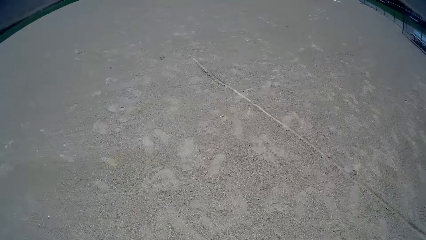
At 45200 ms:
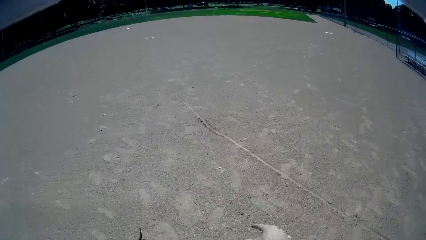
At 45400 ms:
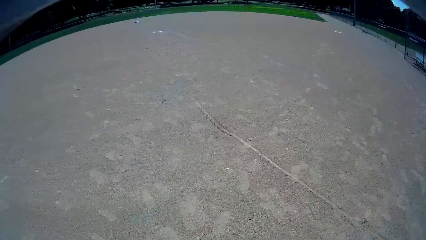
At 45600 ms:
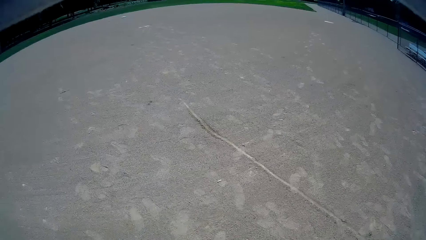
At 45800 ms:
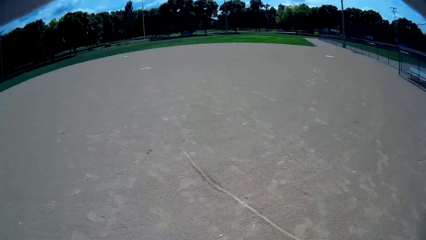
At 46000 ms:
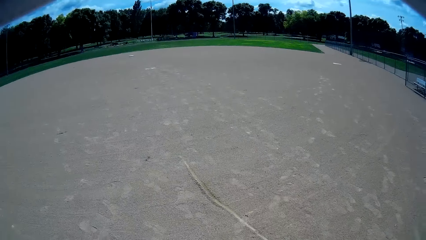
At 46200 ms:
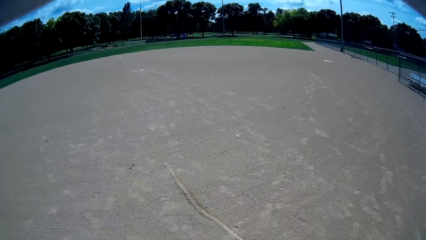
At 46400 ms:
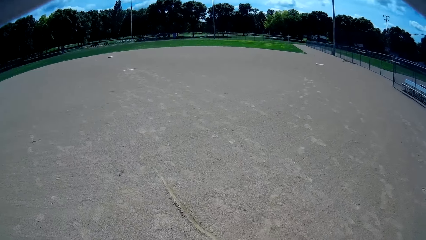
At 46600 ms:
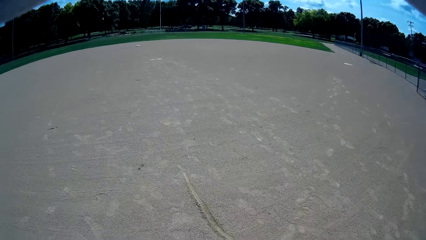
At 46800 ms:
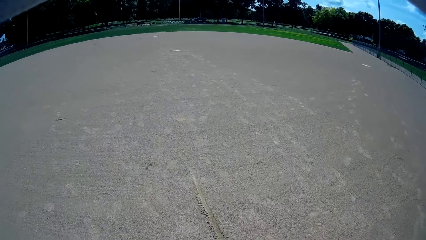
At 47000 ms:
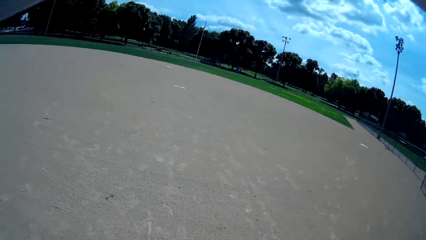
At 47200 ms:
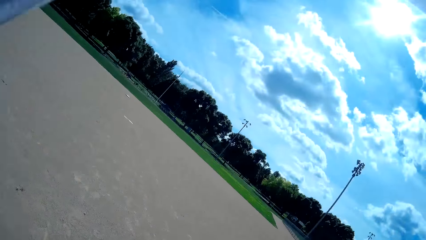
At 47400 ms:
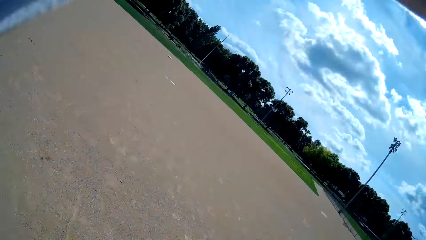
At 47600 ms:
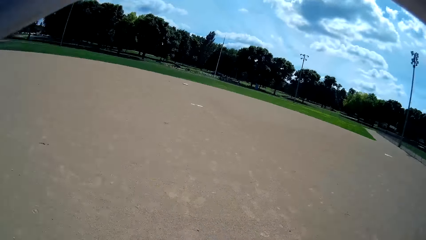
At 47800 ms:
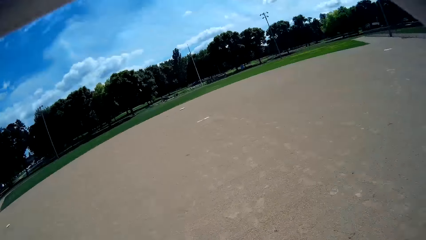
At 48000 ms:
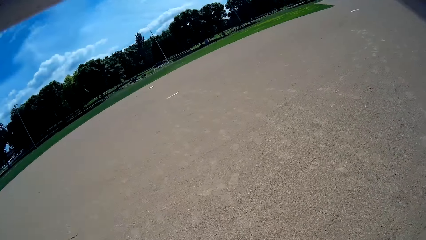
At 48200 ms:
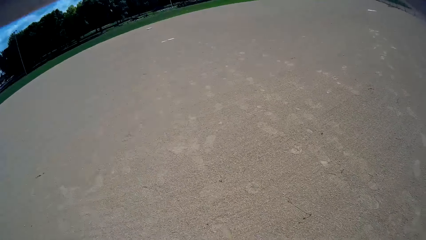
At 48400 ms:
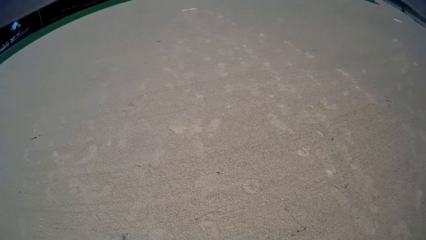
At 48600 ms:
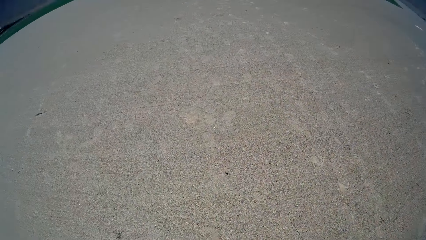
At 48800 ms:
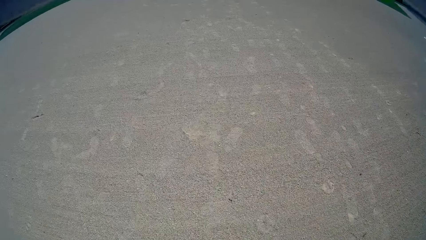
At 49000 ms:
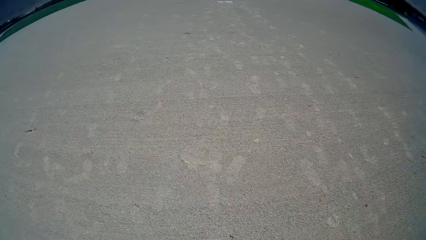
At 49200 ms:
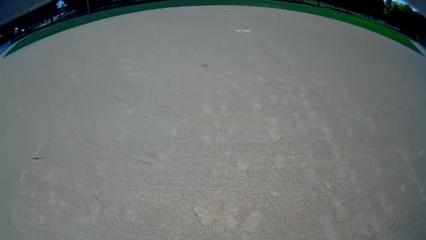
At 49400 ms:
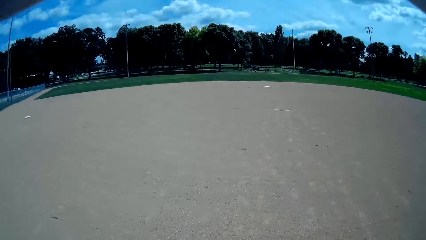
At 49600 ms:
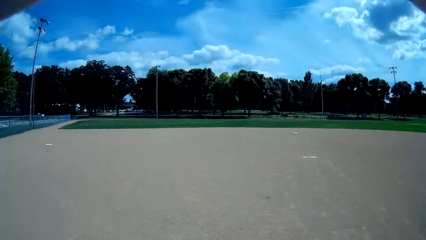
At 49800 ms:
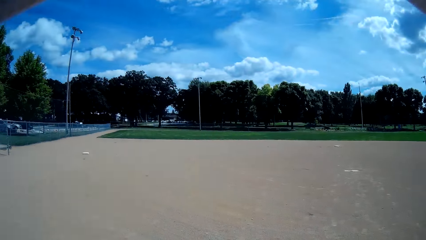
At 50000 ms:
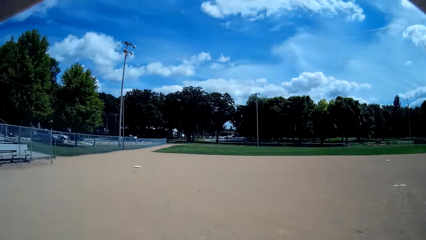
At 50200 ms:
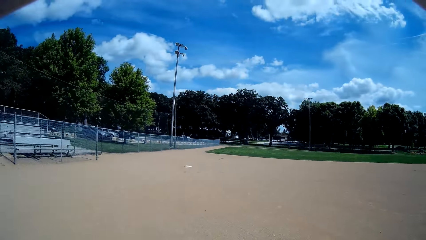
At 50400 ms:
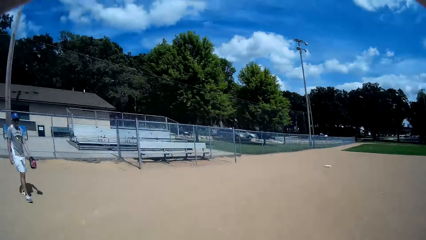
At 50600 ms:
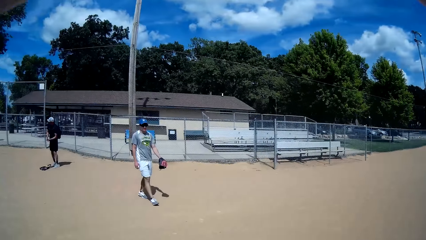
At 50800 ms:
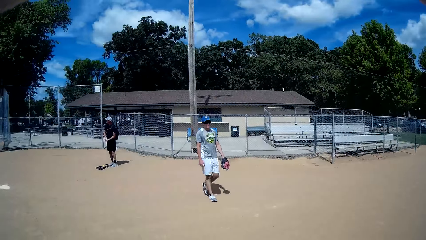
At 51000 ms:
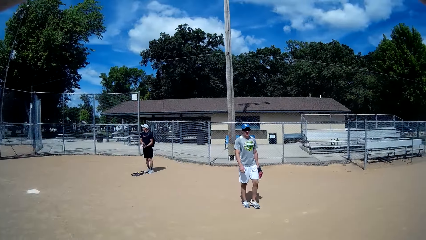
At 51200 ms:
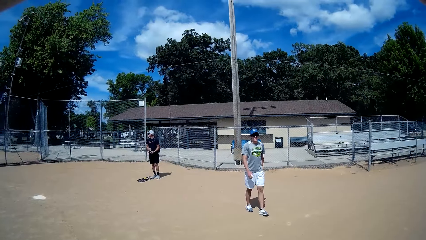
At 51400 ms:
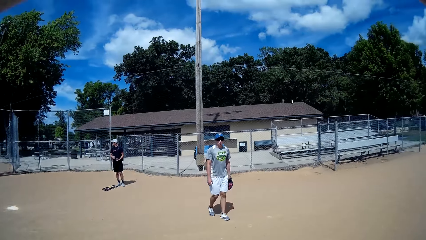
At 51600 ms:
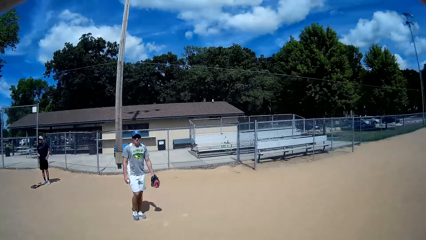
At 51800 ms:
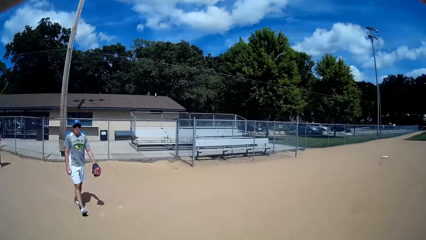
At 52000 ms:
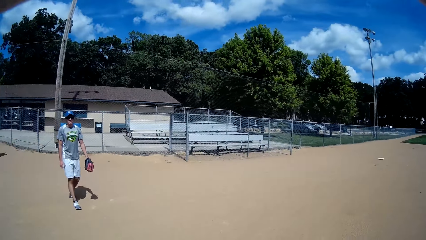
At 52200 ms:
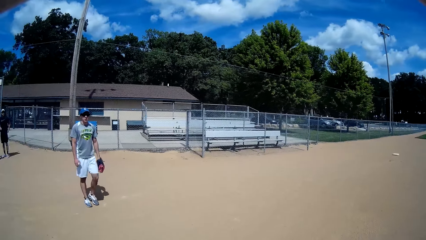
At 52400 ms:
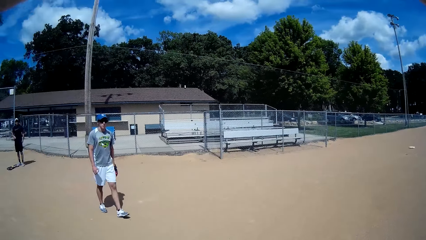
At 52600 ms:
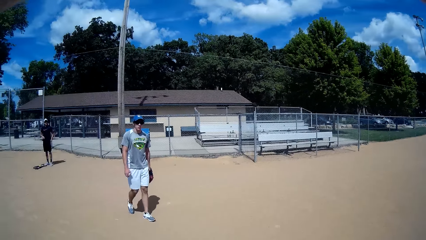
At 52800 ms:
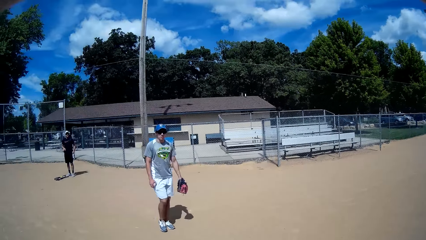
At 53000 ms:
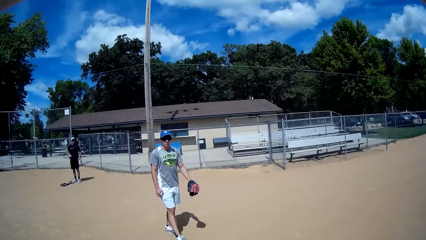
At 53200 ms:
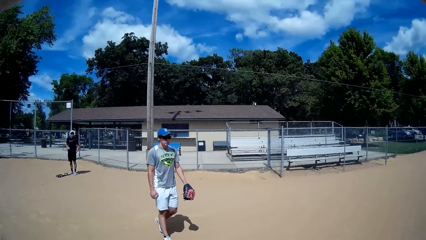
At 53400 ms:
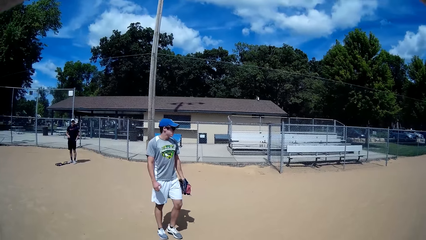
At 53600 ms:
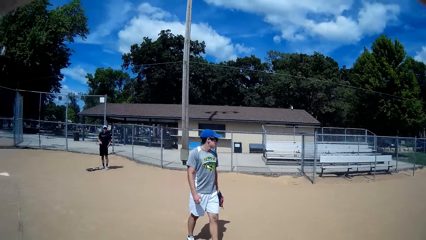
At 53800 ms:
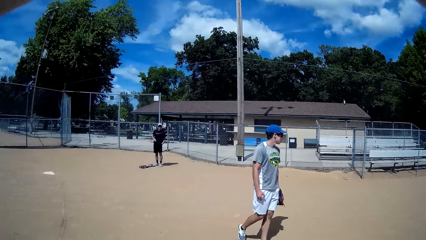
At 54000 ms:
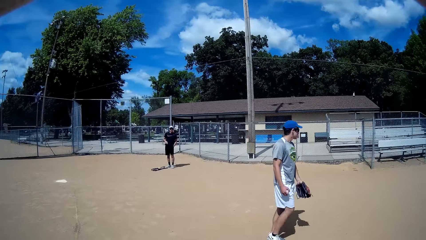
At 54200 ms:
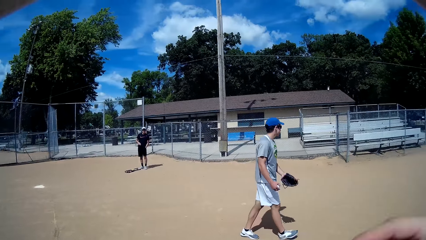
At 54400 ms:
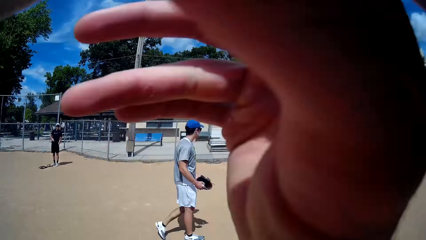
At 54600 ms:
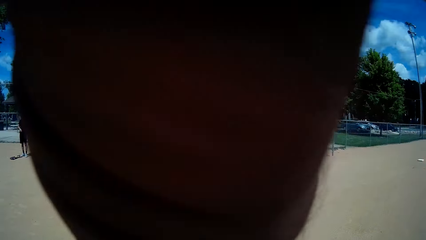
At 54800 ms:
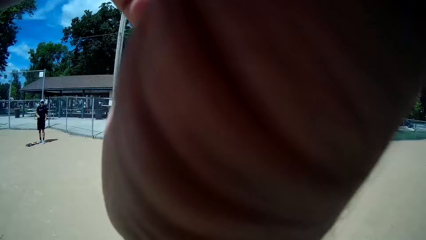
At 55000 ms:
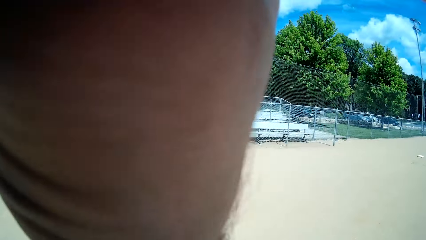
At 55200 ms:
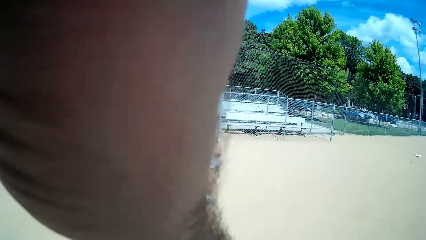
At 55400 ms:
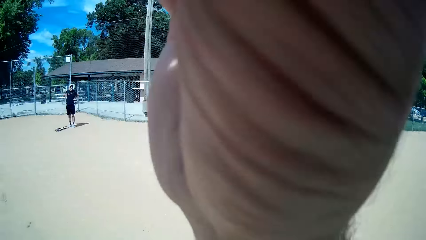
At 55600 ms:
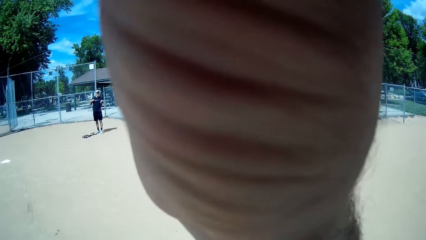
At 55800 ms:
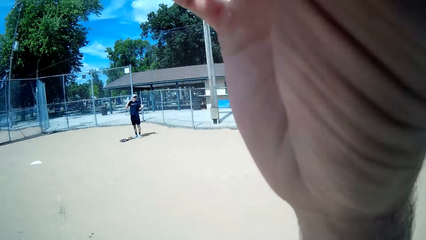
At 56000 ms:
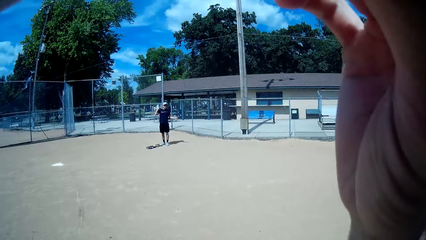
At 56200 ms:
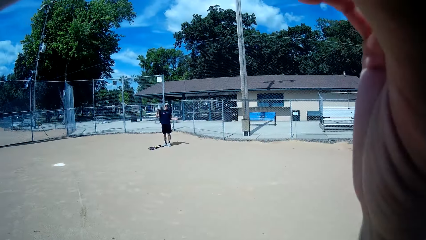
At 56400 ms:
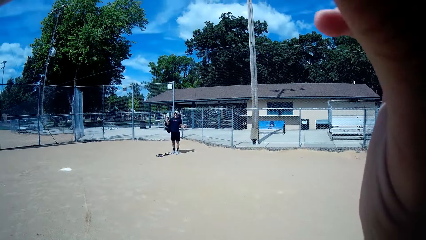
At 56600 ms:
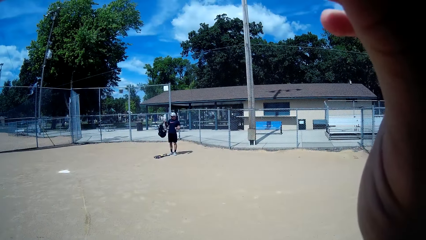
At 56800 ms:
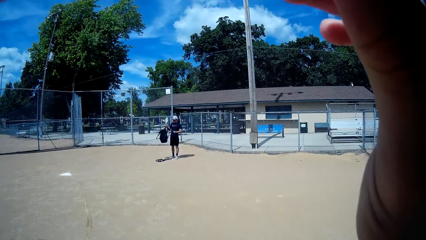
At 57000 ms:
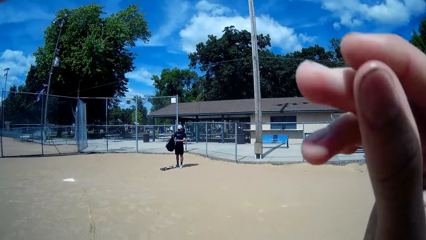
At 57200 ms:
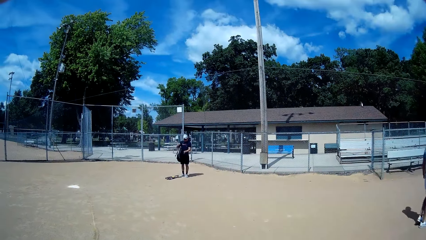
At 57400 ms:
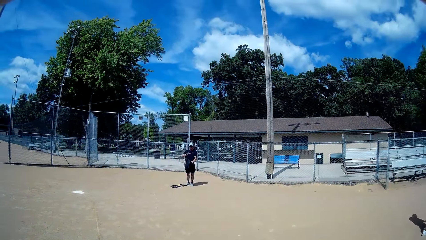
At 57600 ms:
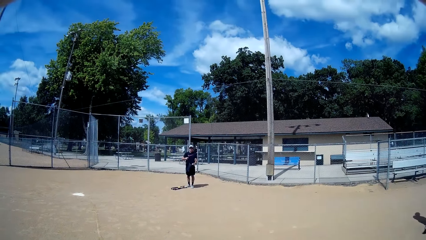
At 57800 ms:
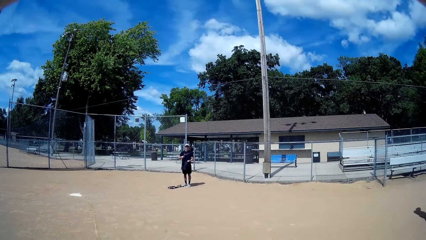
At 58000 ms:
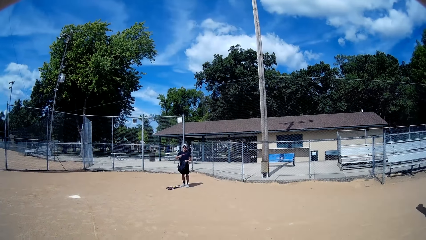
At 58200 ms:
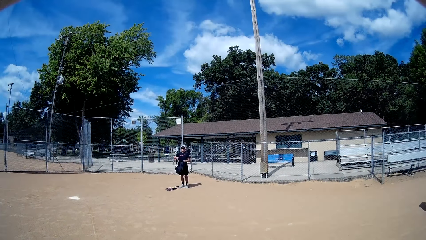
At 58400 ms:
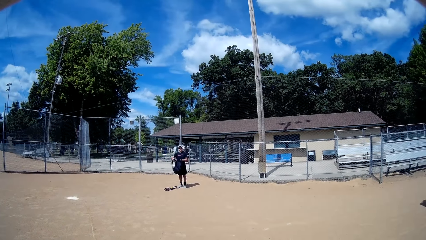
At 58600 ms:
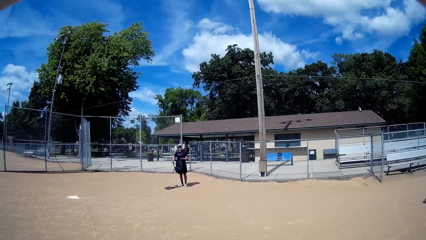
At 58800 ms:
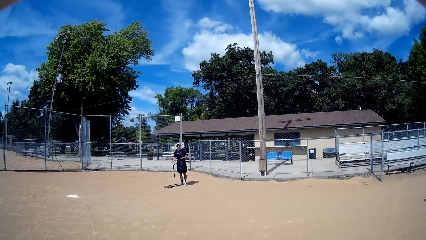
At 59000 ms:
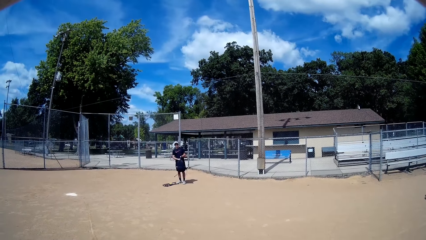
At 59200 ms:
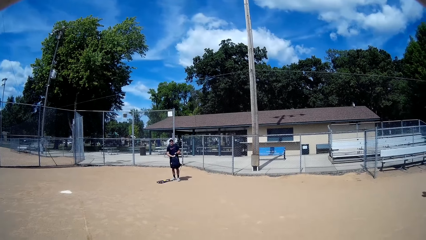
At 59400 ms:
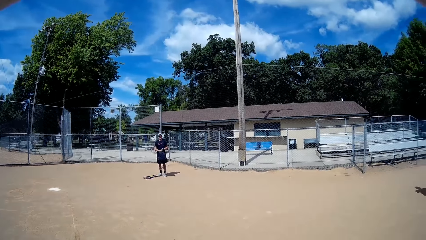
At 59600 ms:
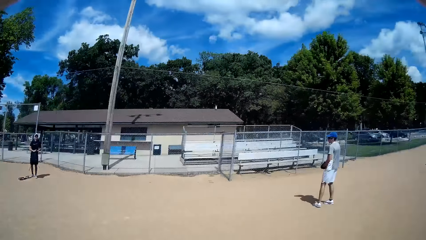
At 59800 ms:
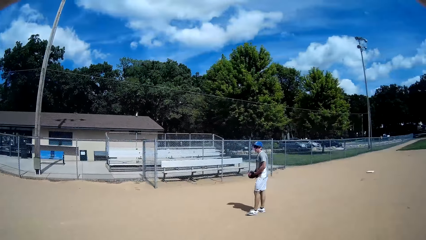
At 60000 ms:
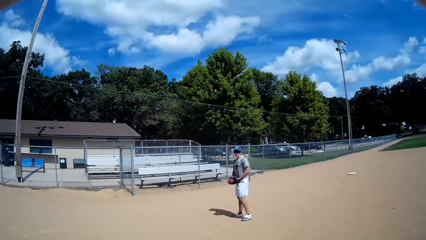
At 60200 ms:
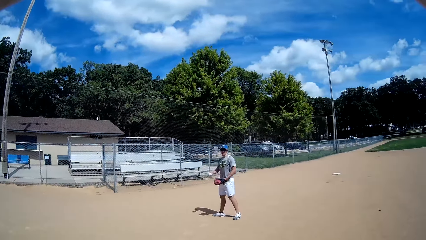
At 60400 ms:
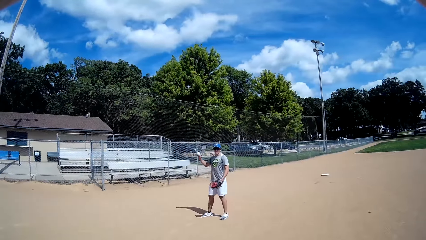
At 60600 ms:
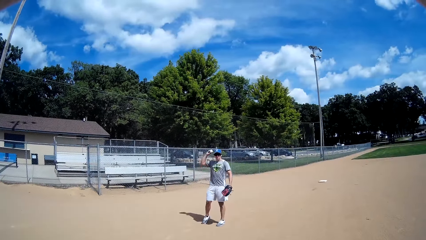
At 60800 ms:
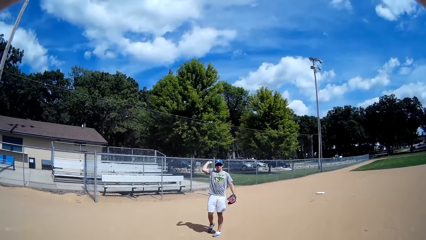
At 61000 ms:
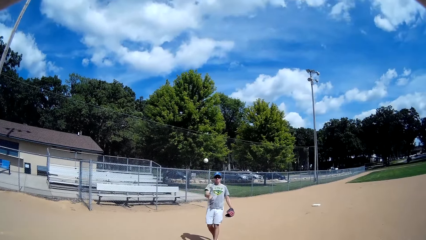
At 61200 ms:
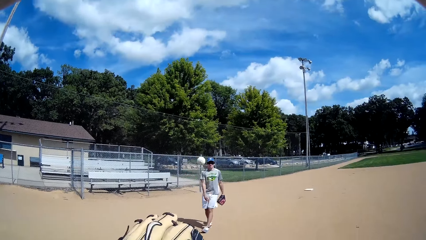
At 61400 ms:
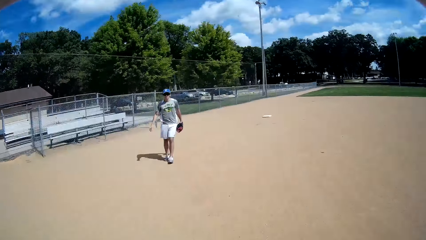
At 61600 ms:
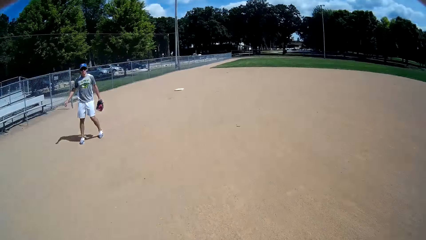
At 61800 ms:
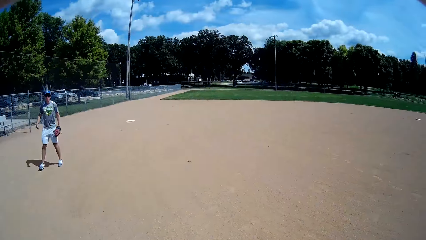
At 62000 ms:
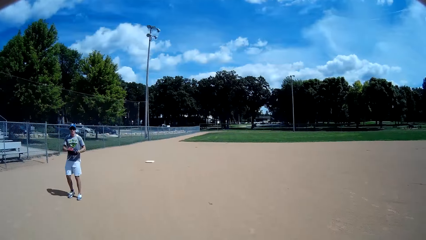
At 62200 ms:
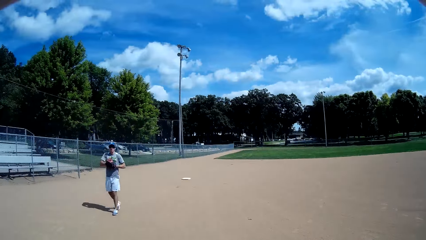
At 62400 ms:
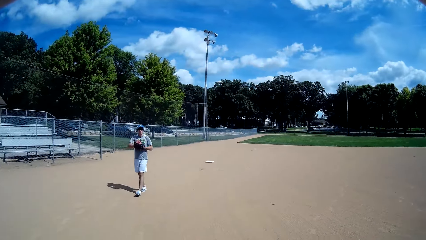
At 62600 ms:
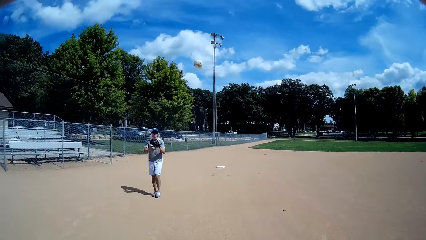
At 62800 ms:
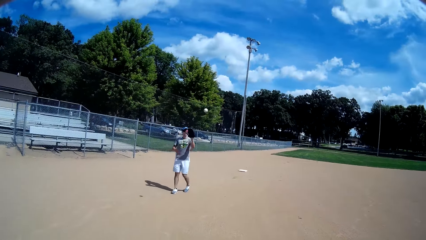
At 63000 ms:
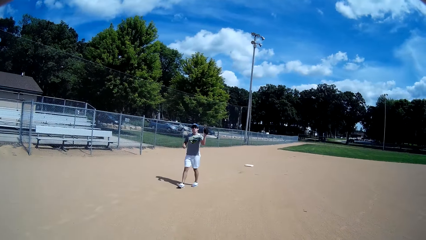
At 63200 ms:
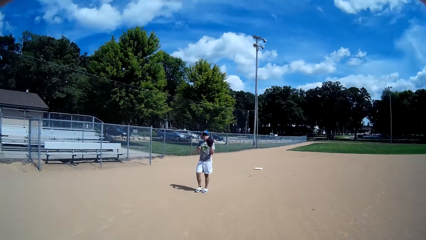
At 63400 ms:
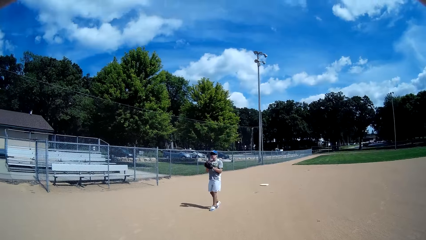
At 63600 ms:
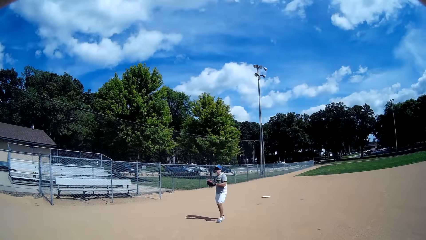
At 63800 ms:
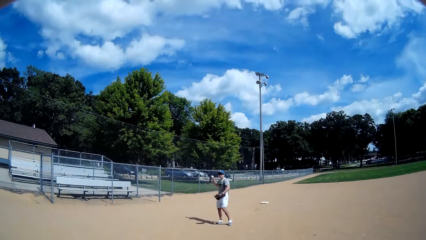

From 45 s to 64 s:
The camera wearer lifts his hands up. He interacts with two men. He looks at the men again. One man walks in the field. The camera wearer touches his face. The other man stops walking in the field. The camera wearer lifts his hand. The other man opens the bag. The camera wearer catches a ball from the first man with a baseball glove. The first man throws the baseball. The camera wearer throws the ball to the first man.
